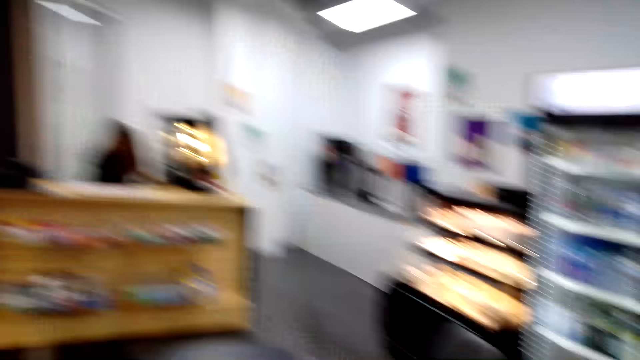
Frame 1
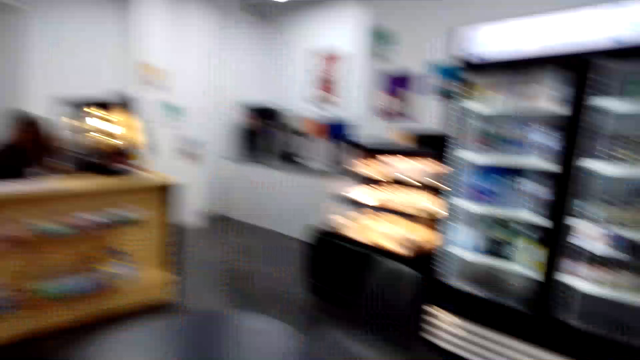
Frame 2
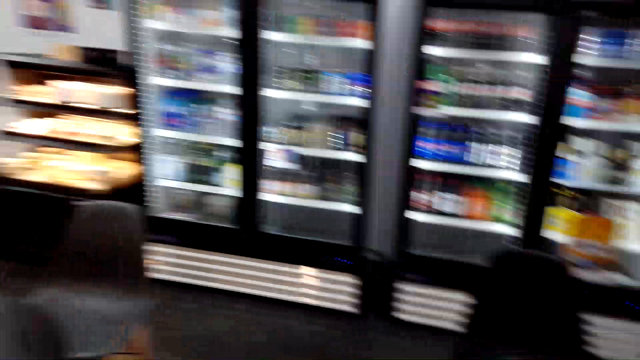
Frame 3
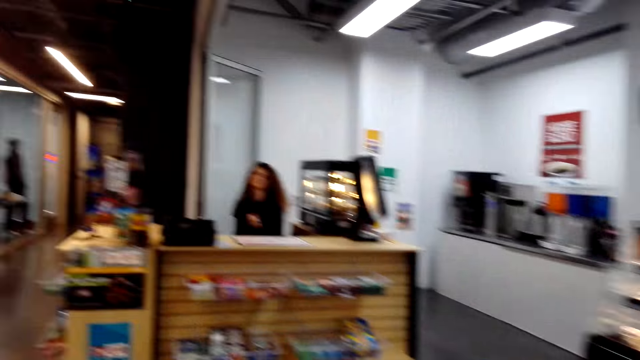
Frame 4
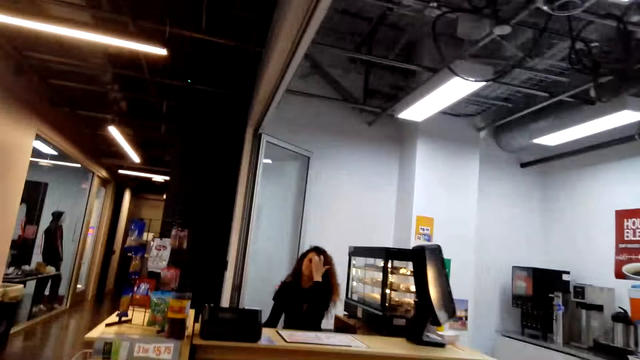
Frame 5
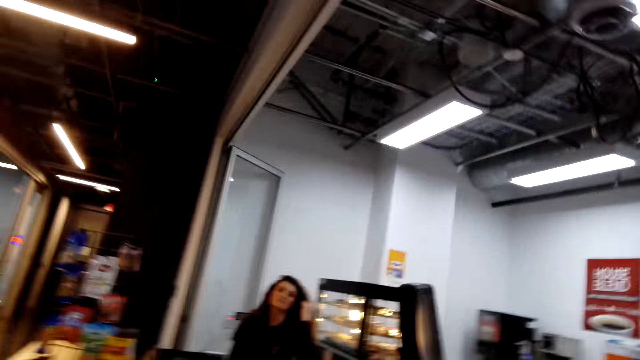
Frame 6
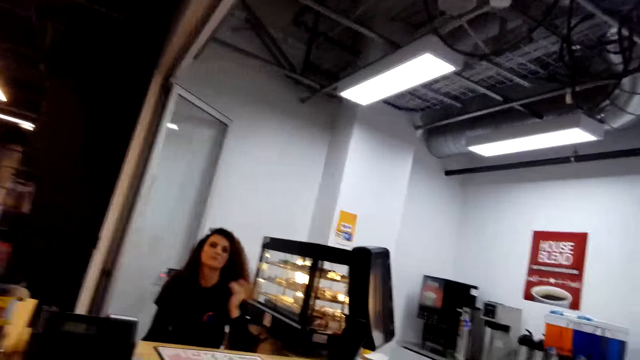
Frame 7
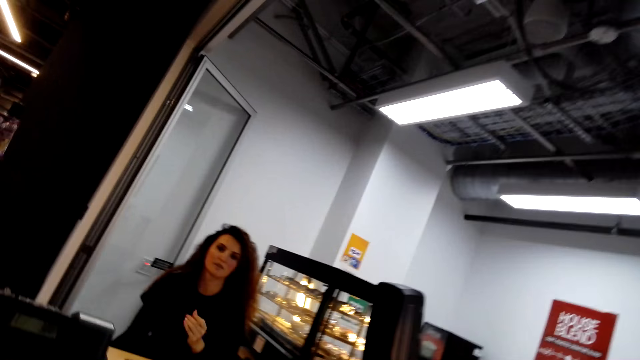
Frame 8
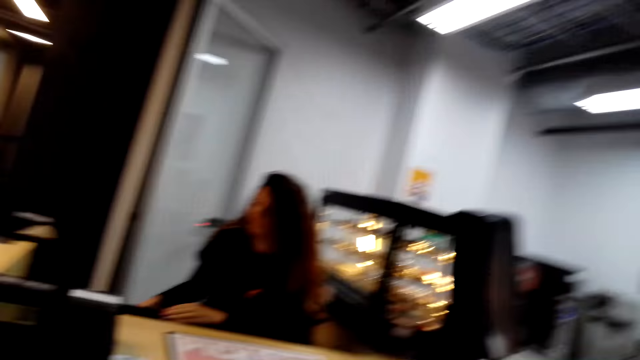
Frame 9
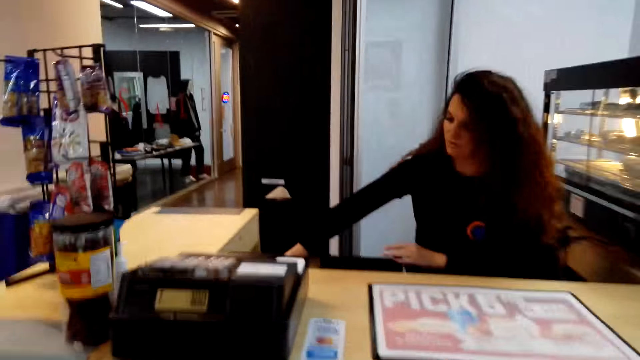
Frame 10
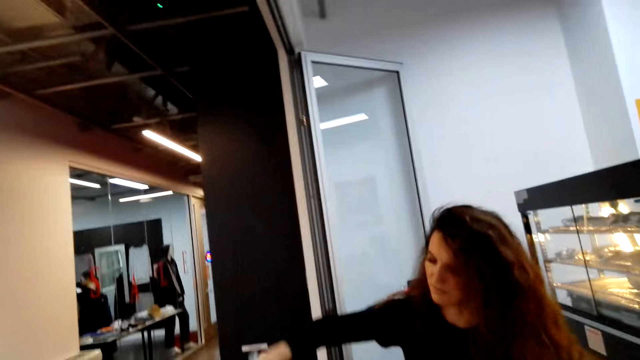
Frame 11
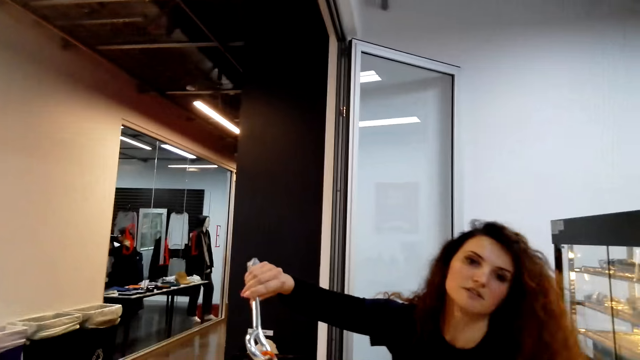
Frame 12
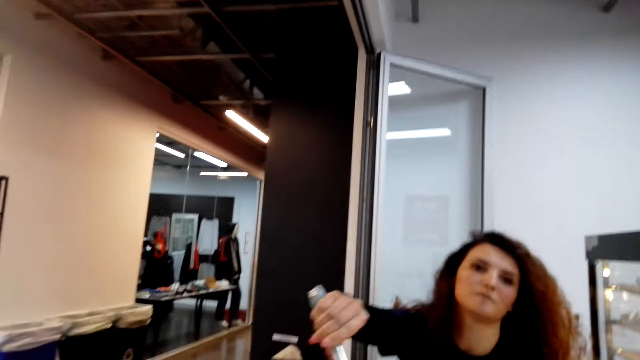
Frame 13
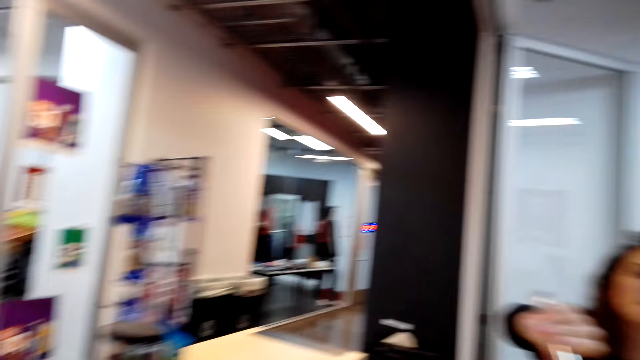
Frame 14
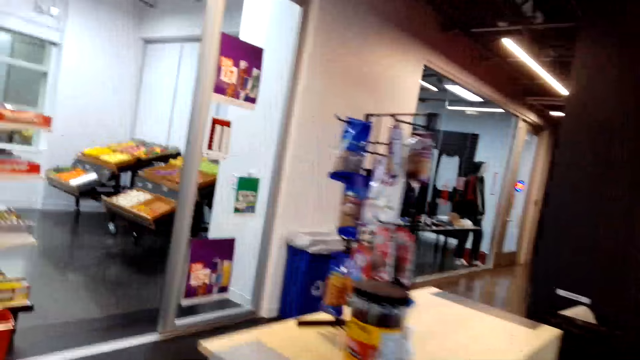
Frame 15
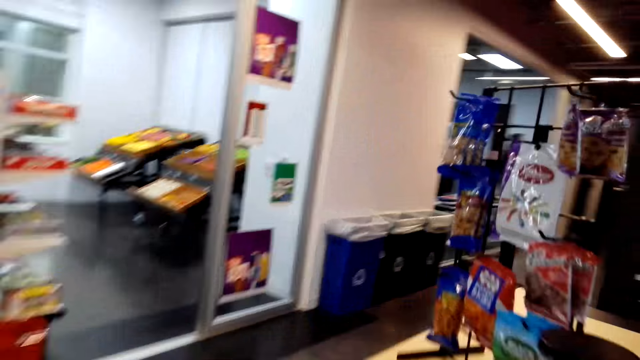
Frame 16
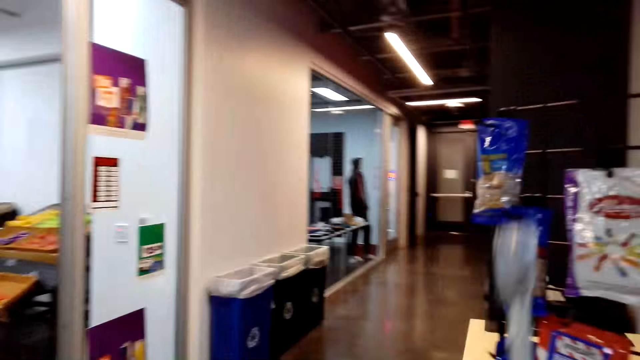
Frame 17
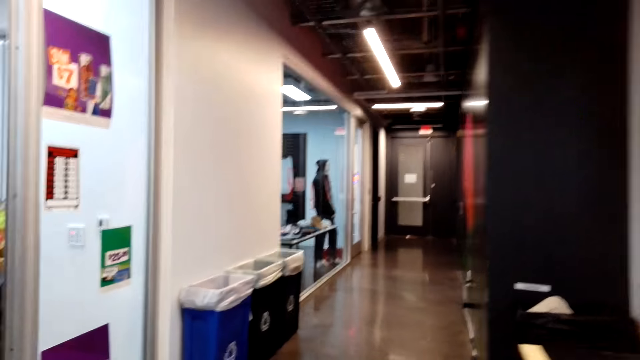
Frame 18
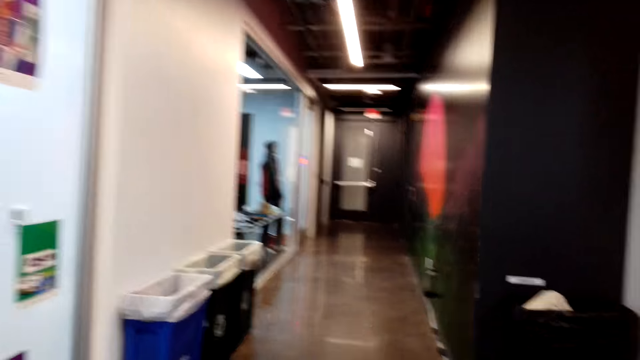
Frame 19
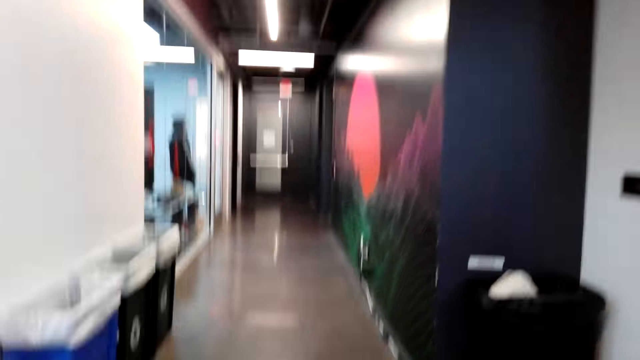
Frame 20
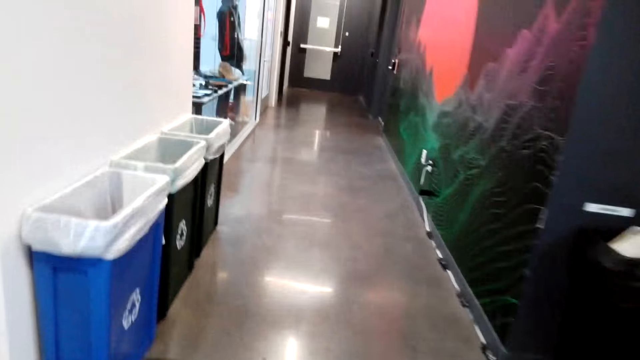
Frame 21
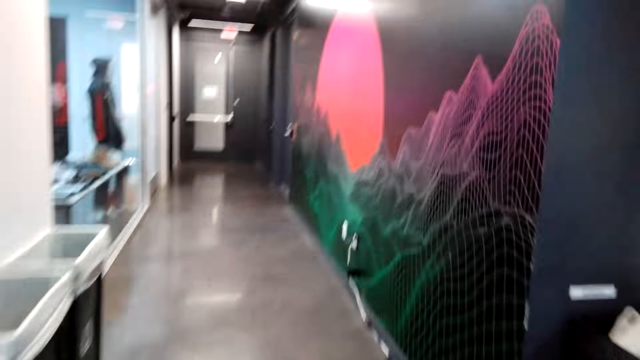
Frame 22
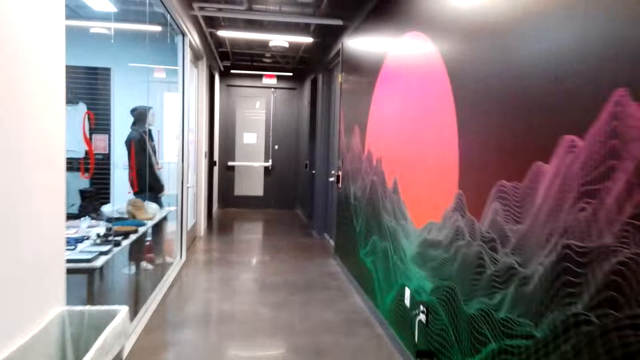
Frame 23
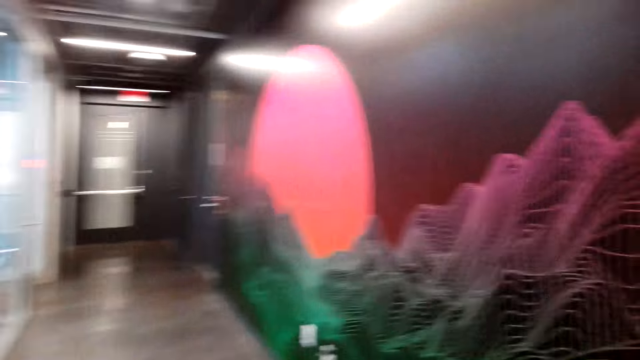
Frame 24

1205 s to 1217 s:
The camera wearer sits on a chair. They look around. They walk forward. A woman gives the camera wearer keys. The camera wearer walks around.

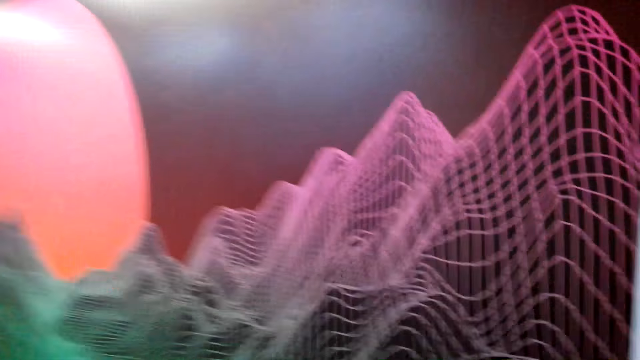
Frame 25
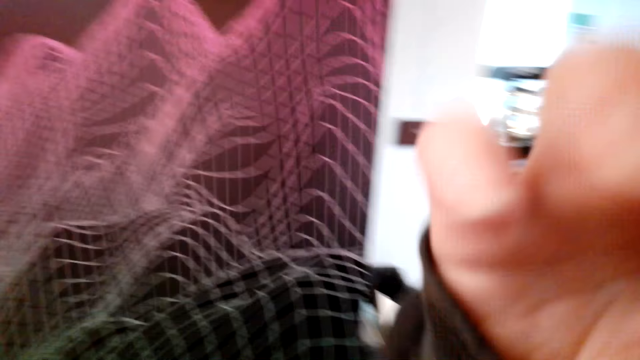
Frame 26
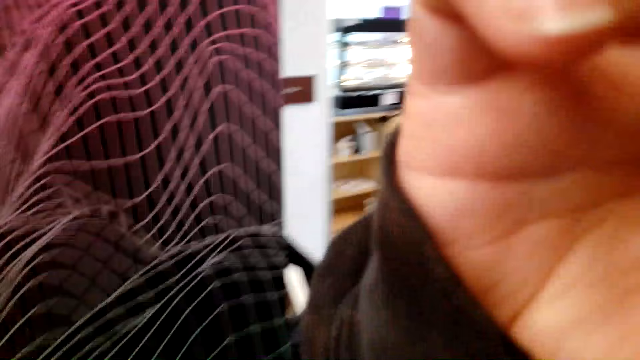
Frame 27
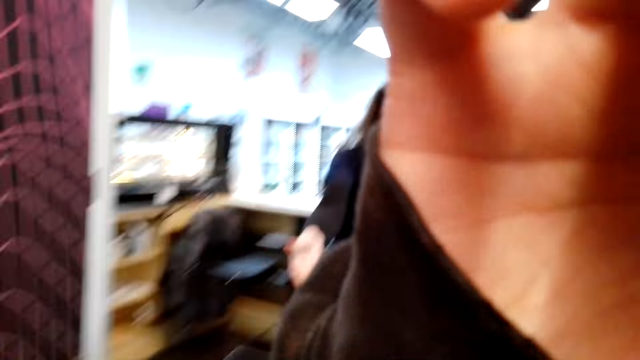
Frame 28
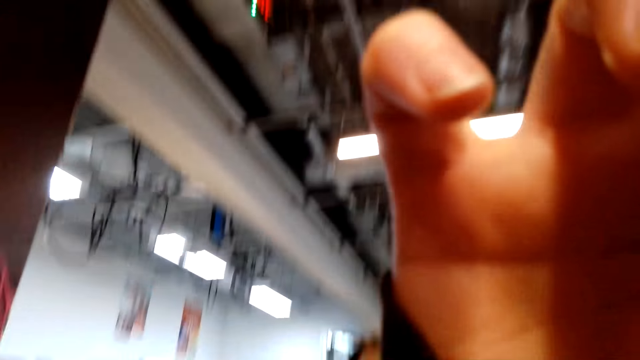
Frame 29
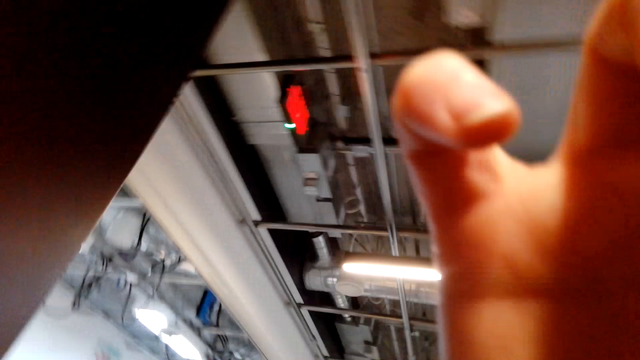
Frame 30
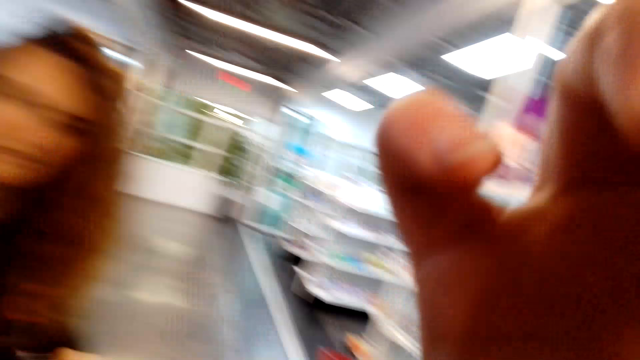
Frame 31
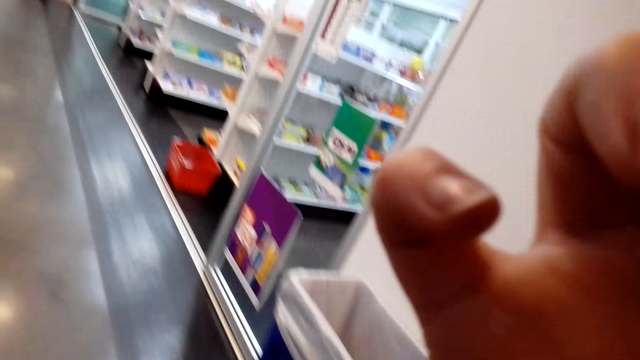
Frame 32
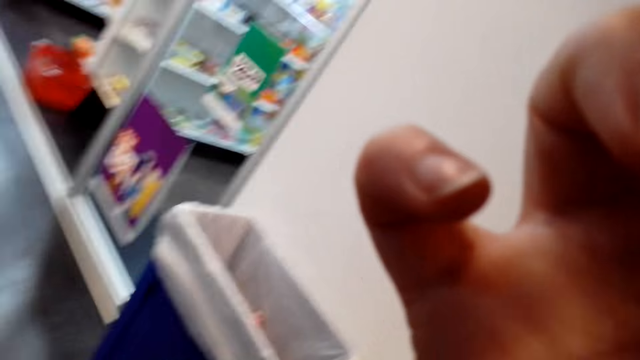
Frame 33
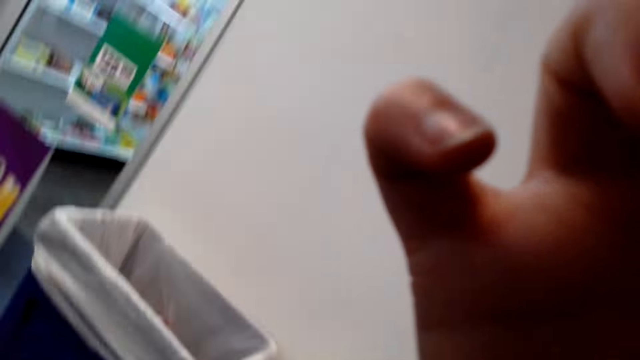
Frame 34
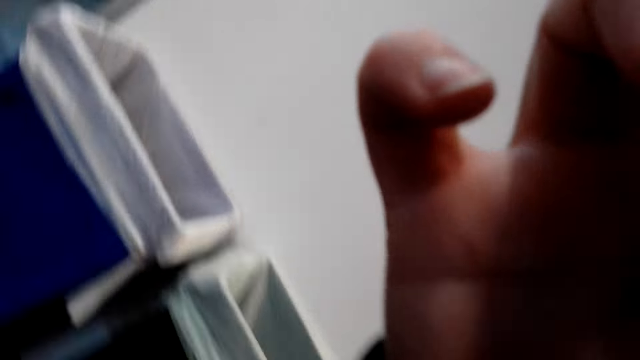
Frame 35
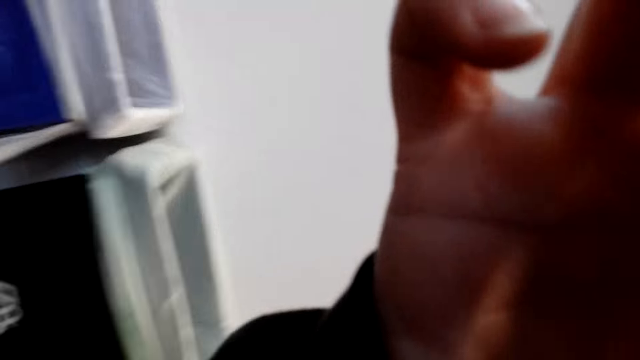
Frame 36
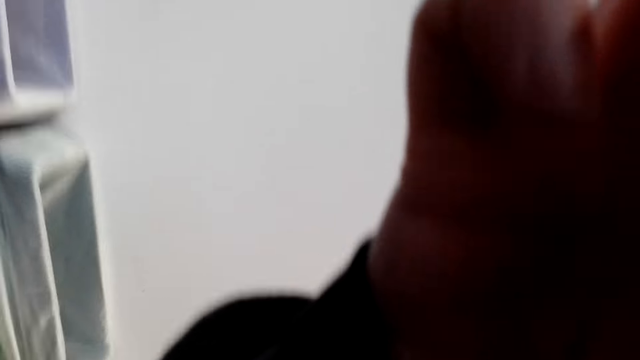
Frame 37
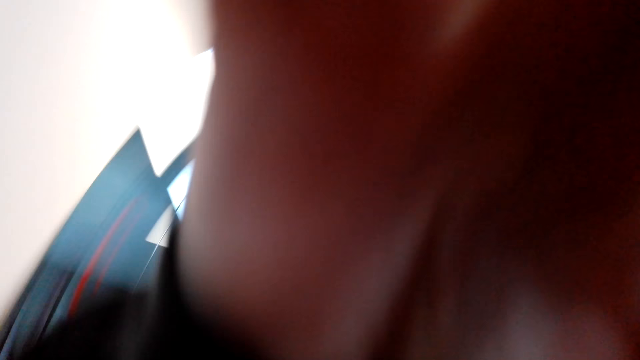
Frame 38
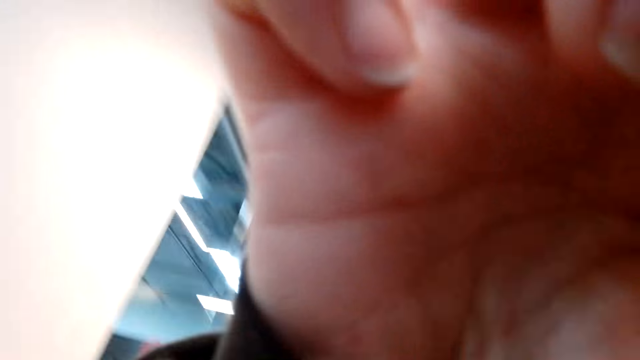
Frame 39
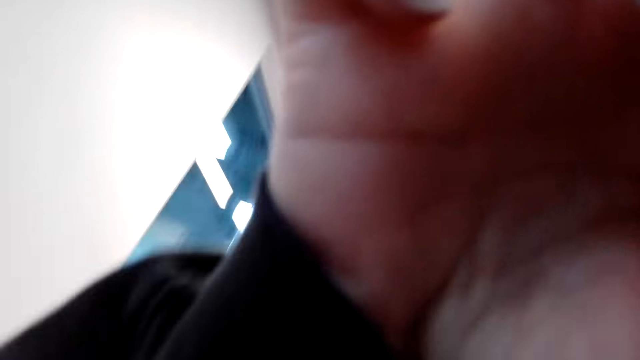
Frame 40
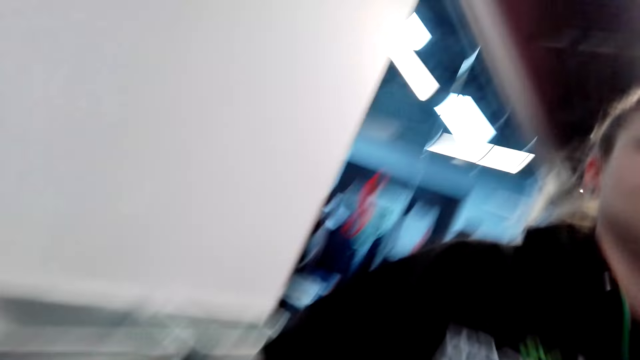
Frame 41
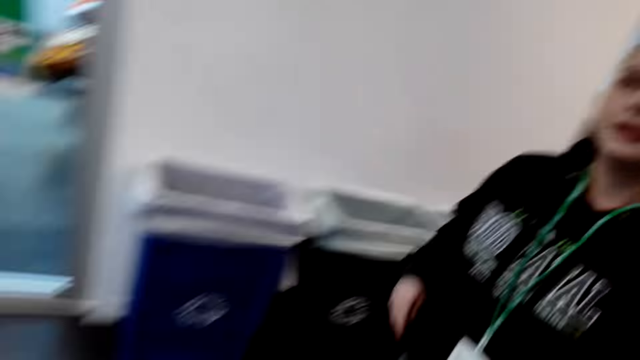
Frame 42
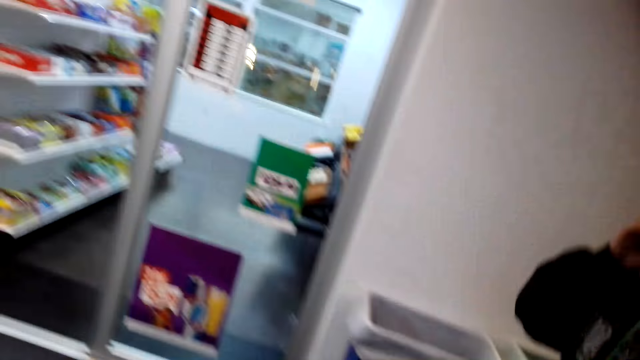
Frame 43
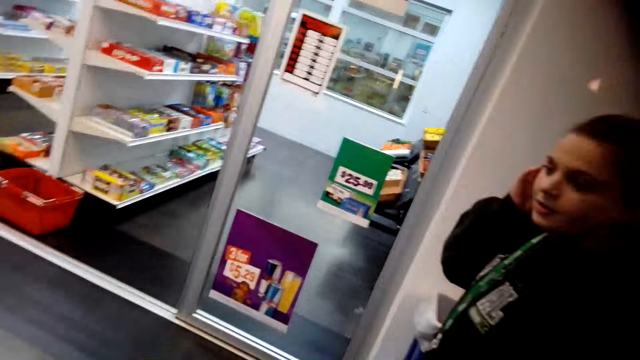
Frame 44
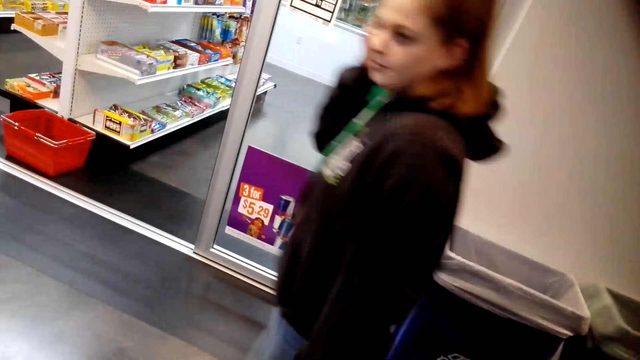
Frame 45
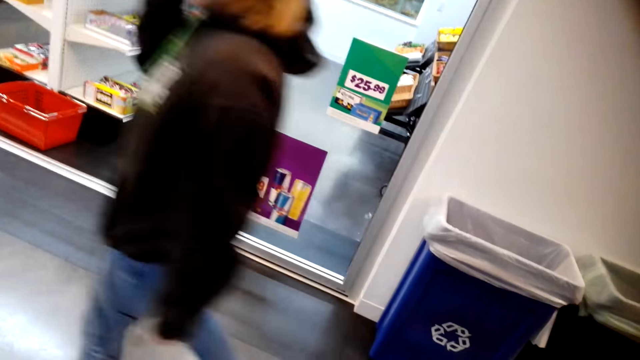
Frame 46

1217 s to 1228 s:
The camera wearer removes her camera. She puts down her camera. She walks forward.
